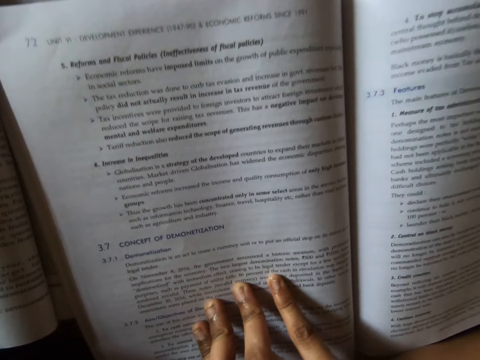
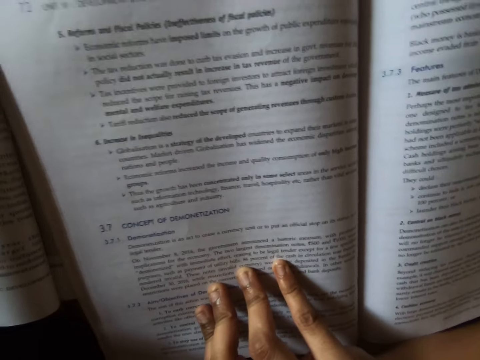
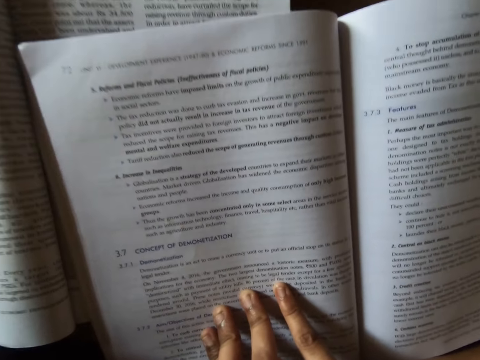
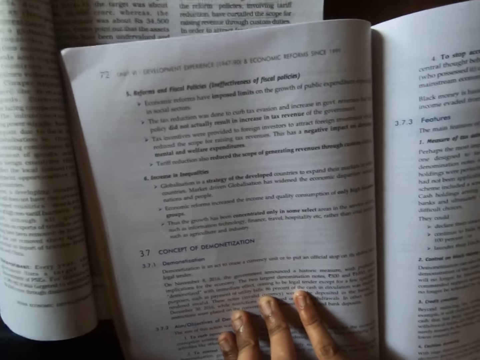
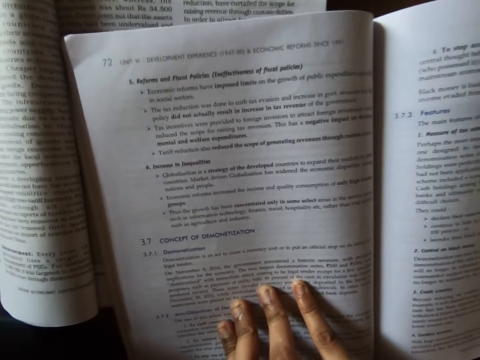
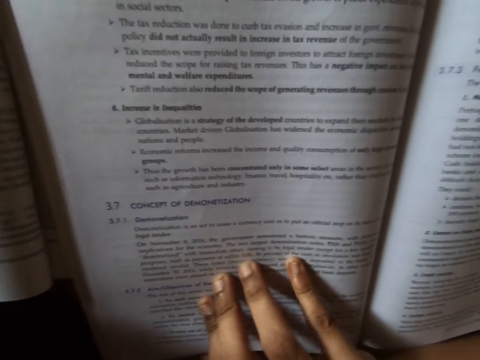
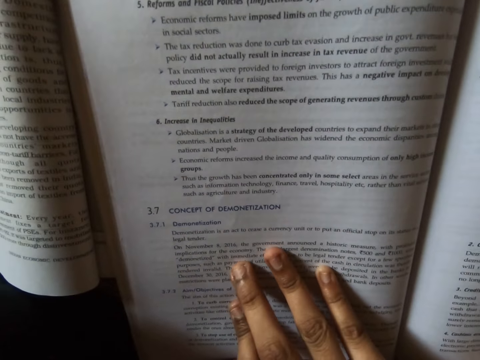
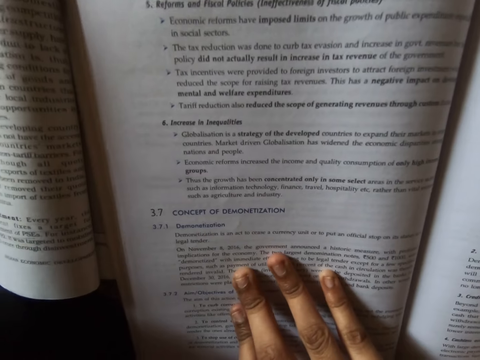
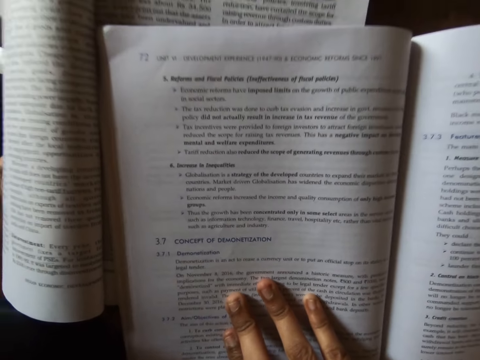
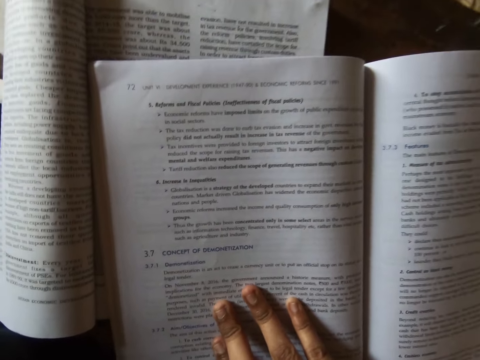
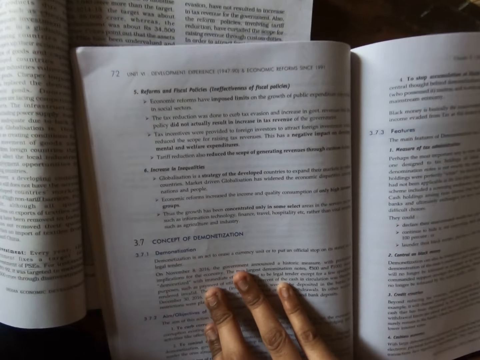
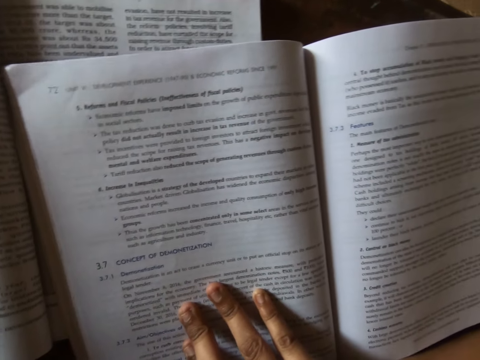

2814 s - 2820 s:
The camera wearer reads aloud from the book.

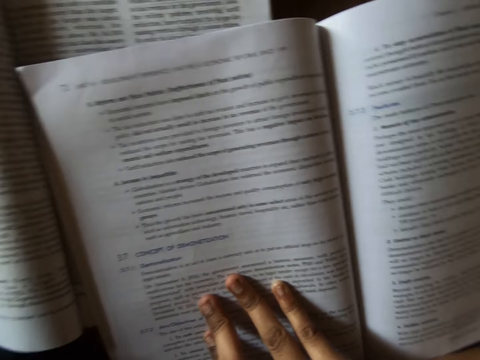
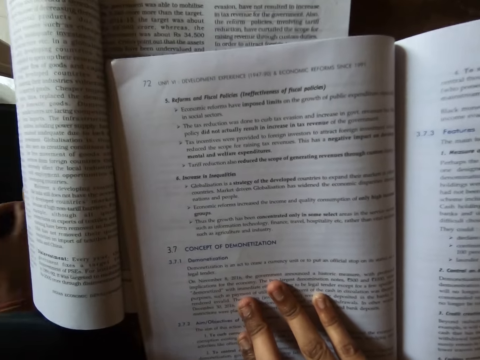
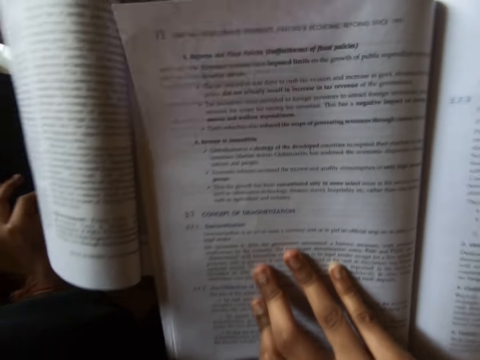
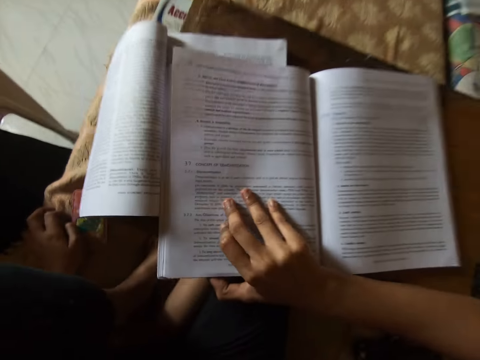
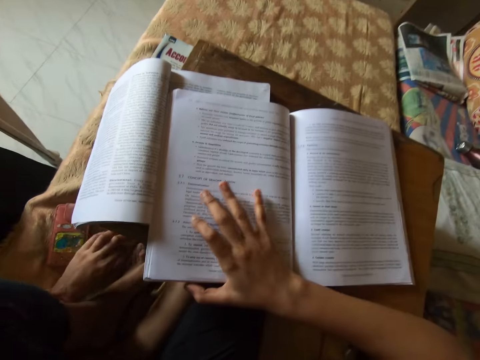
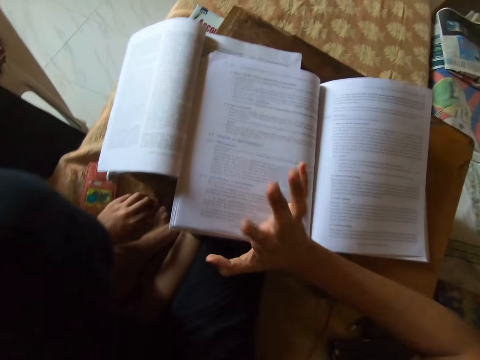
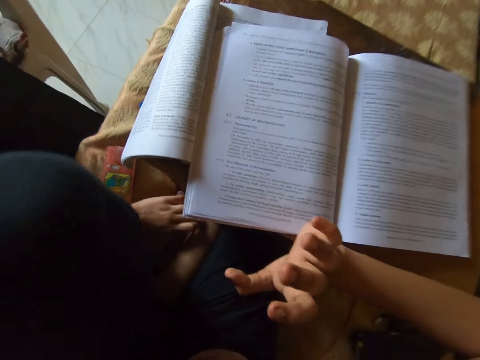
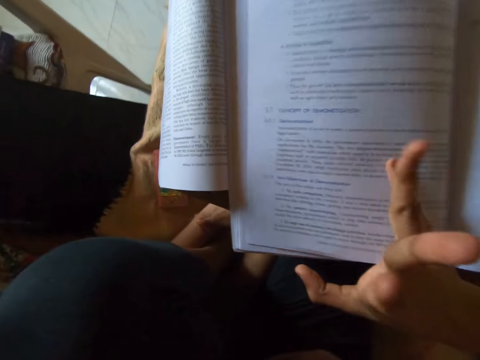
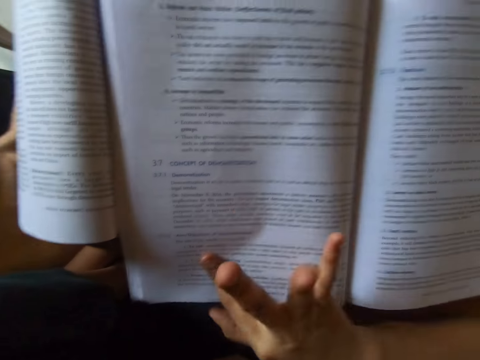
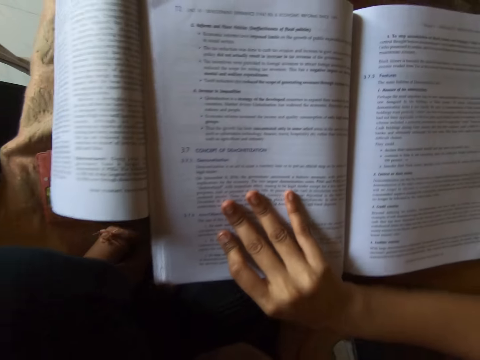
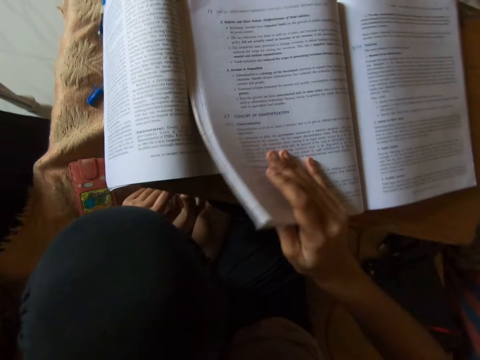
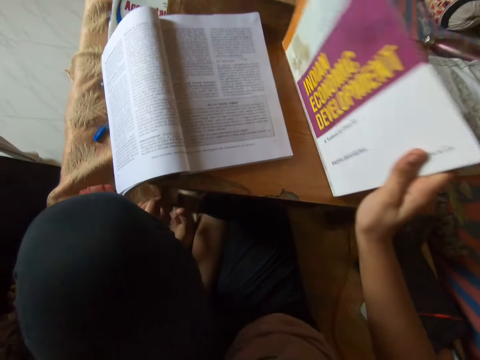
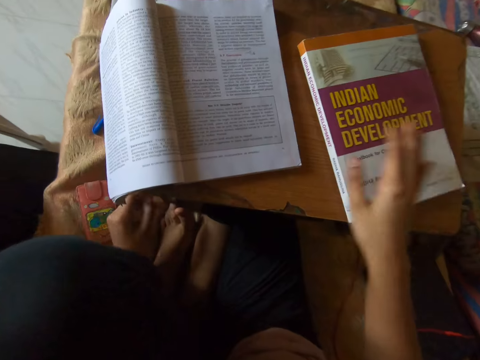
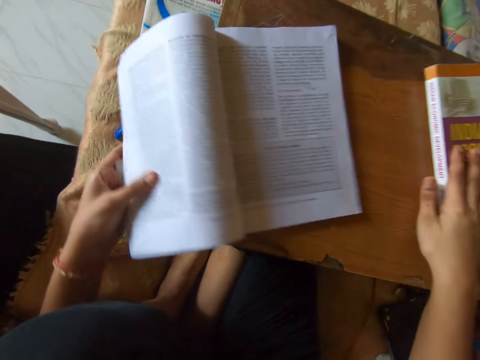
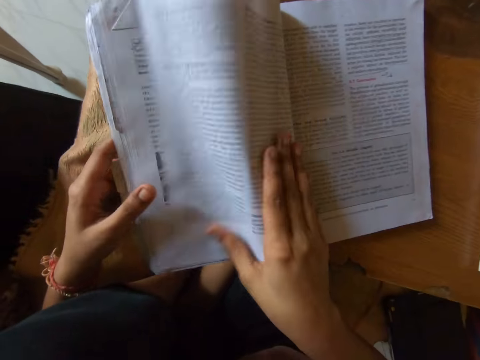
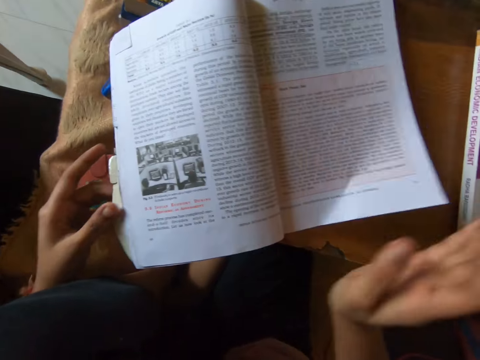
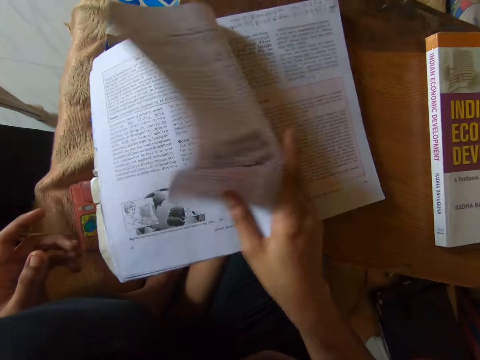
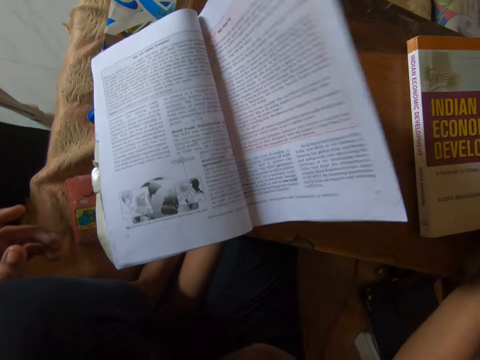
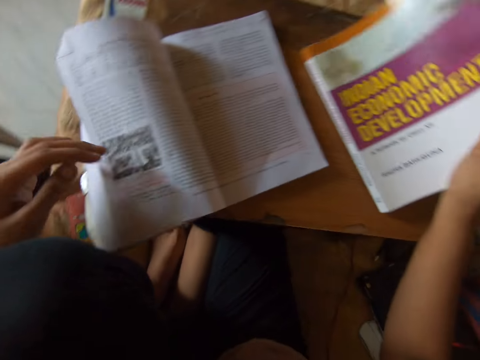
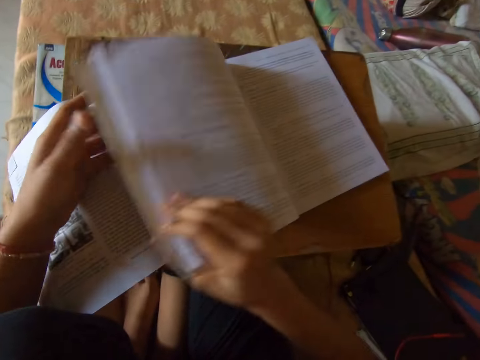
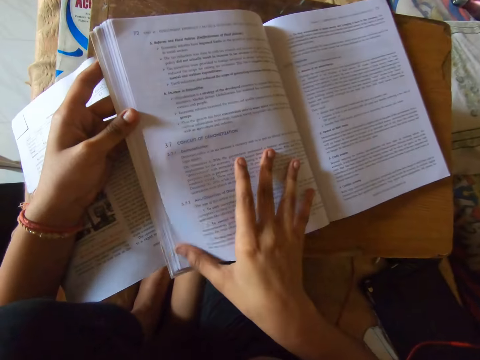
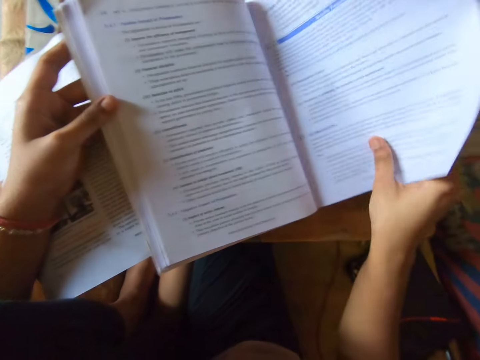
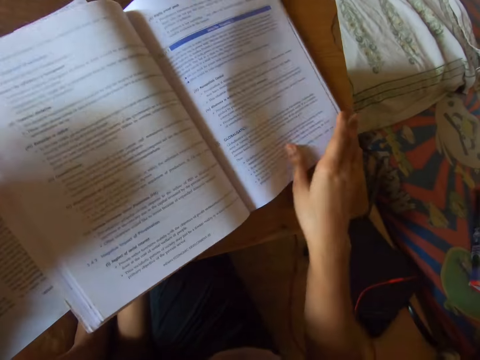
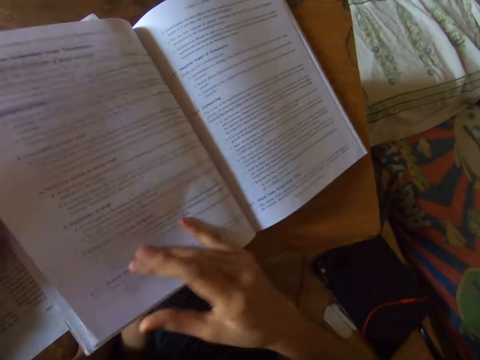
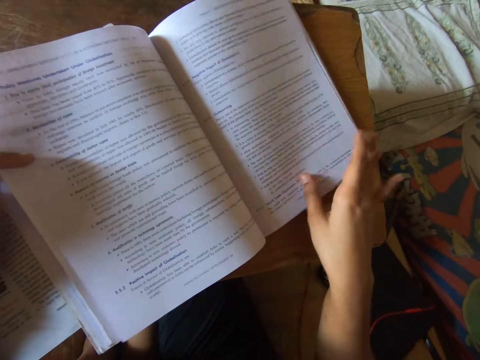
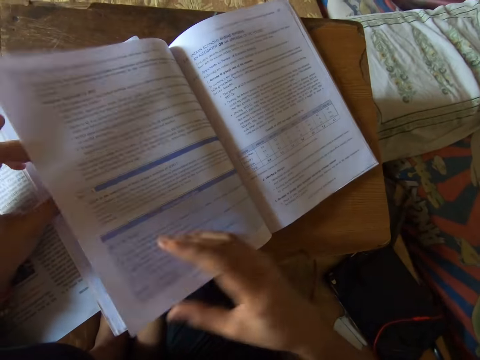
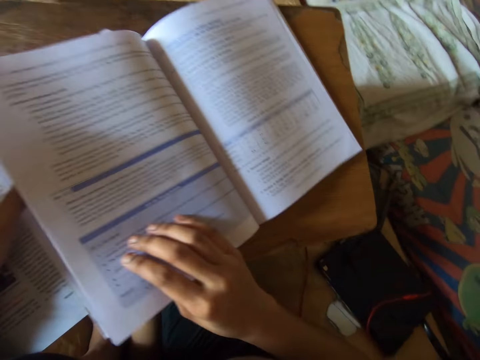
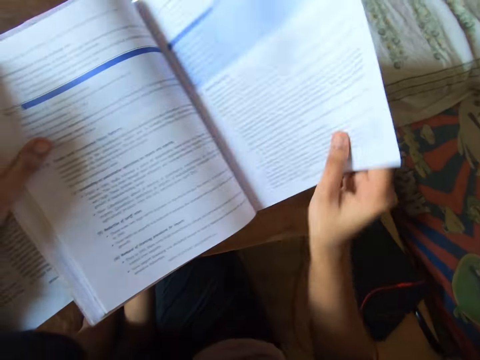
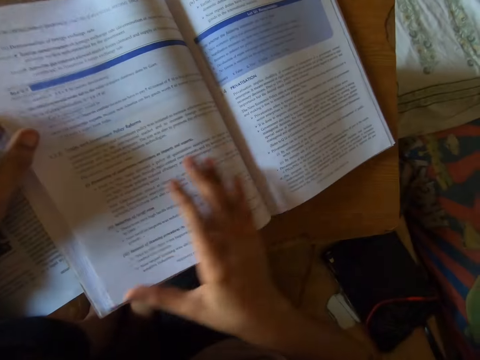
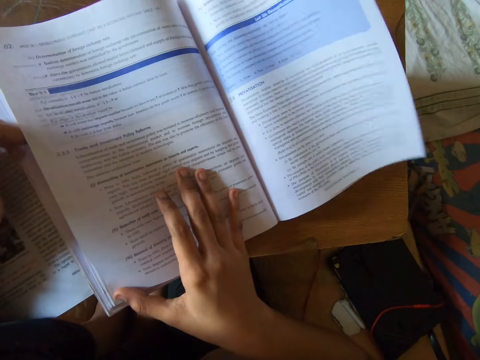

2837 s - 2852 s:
The camera wearer hits her fingers on the textbook. She moves her hand. She closes the textbook. She adjusts the textbook on the table. She turns a page in the other textbook on the table. She moves the book aside. She turns another page in the textbook. She opens the other textbook. She turns some pages in the textbook. She turns a page in the textbook. She turns another page in the textbook. She turns back the pages in the textbook. She holds a page in the textbook with her left hand.

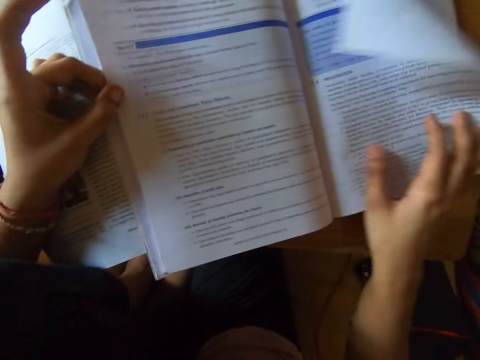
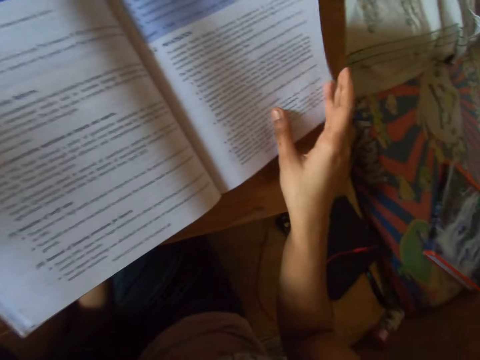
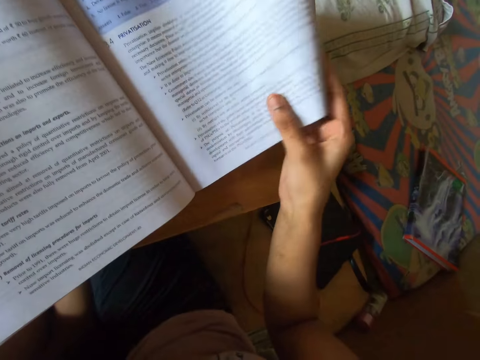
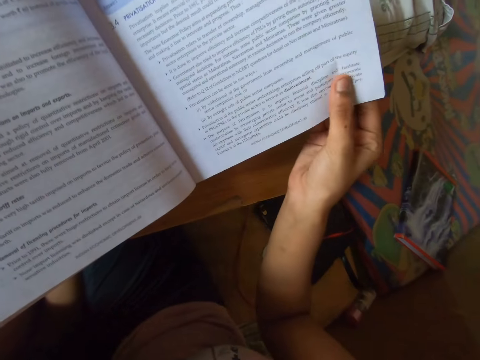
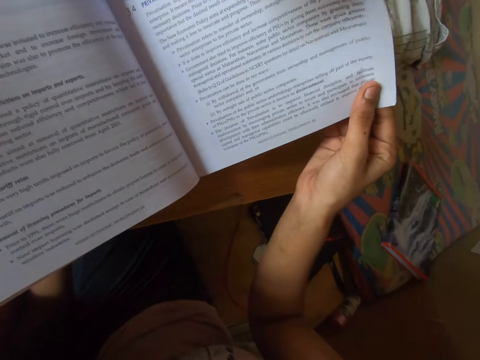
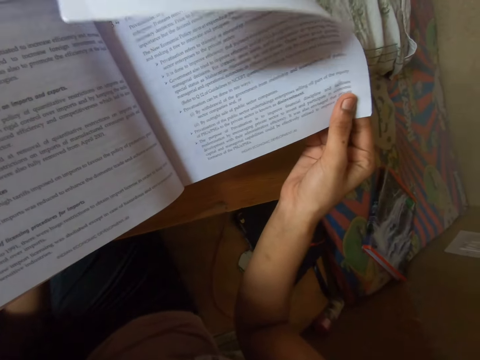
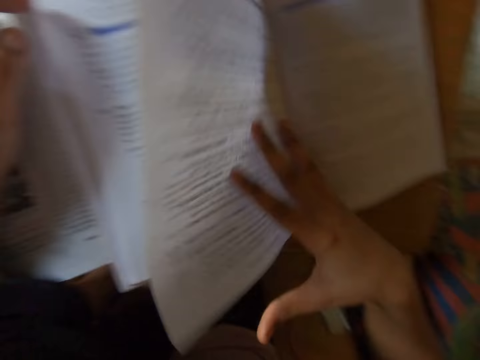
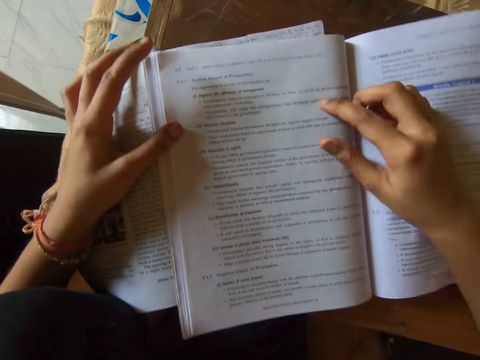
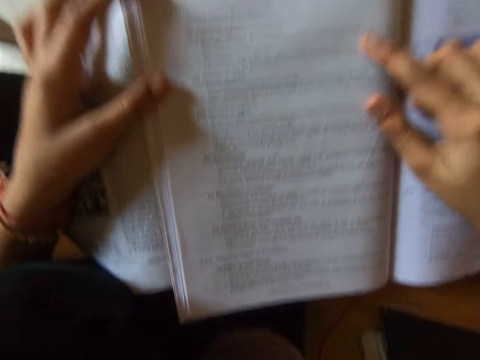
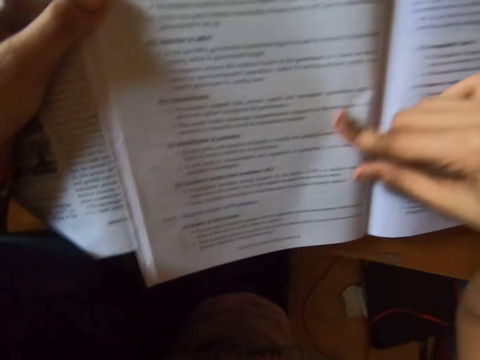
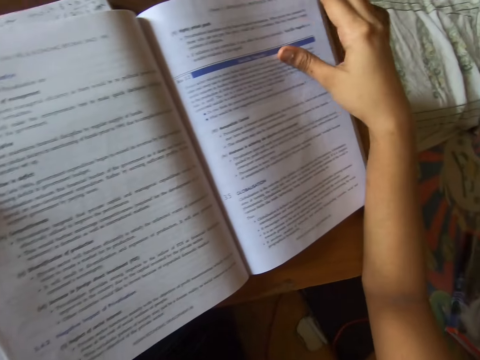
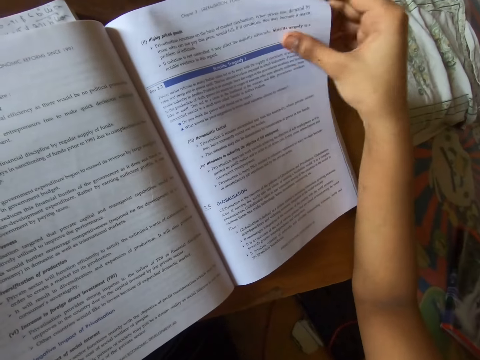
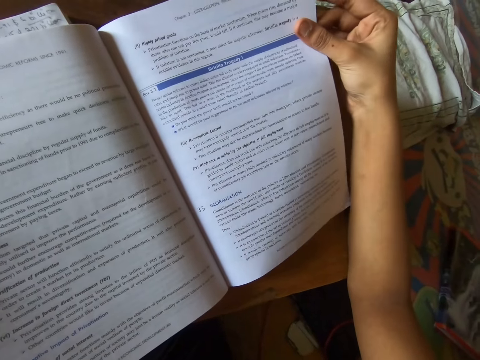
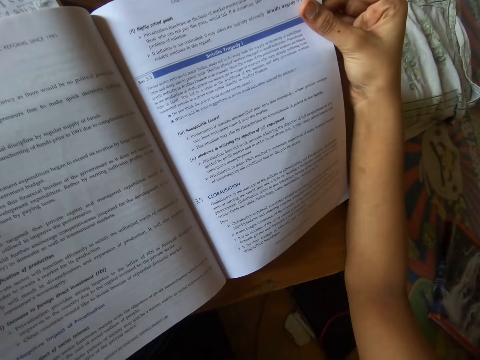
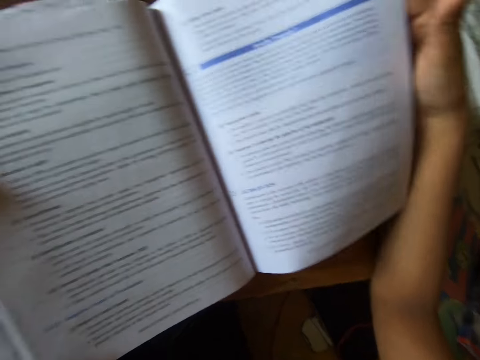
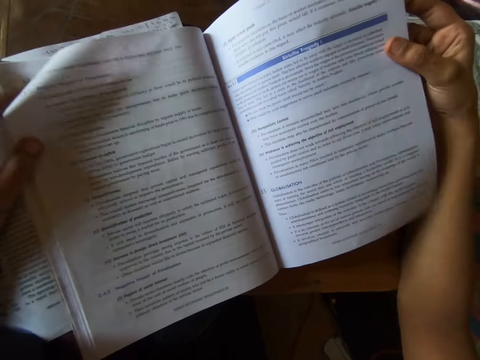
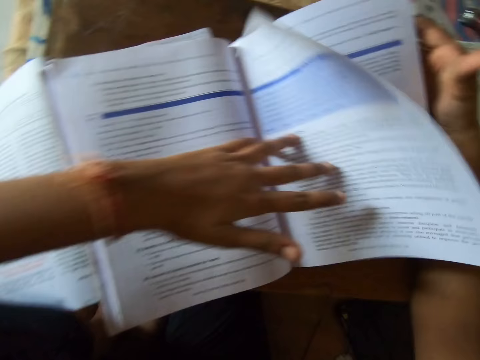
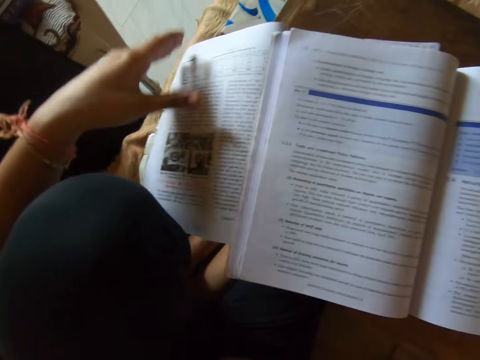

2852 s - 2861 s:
The camera wearer turns a page in the textbook. She looks at the book. She rubs her finger on the textbook. She lifts a page in the textbook. She looks at the book. She turns a page in the textbook.
